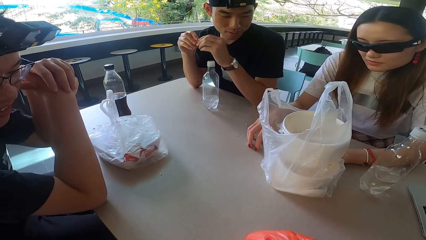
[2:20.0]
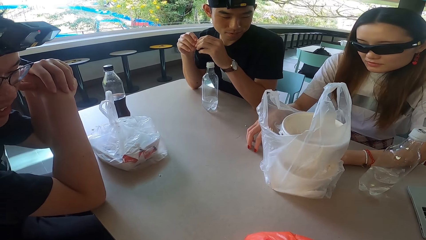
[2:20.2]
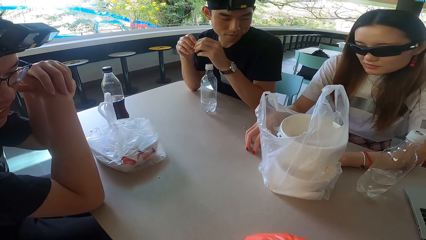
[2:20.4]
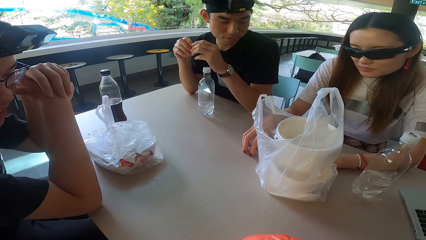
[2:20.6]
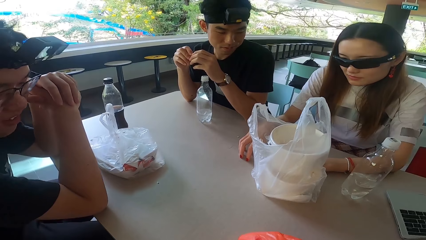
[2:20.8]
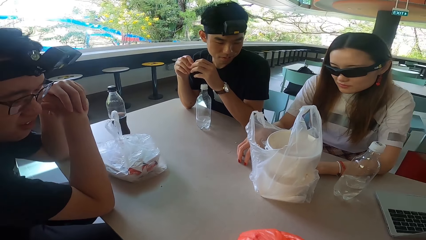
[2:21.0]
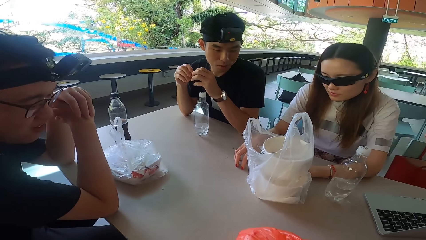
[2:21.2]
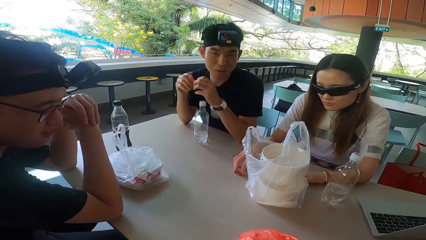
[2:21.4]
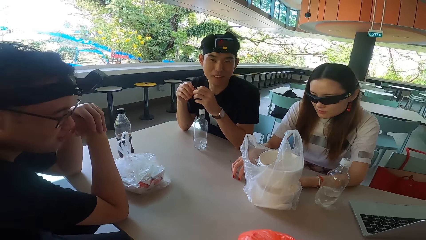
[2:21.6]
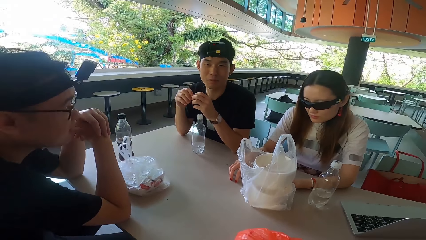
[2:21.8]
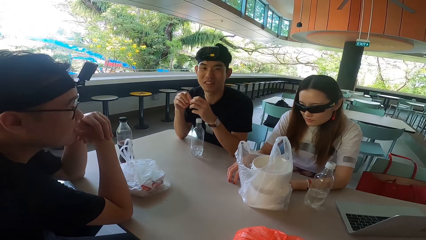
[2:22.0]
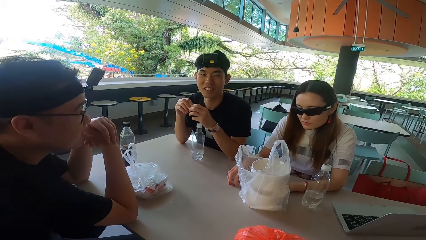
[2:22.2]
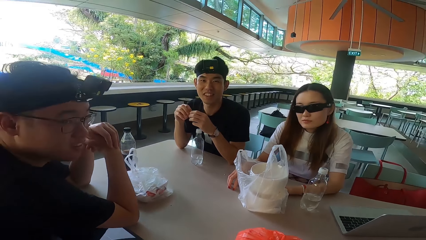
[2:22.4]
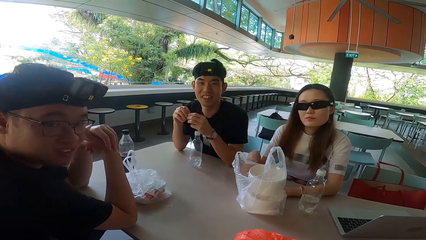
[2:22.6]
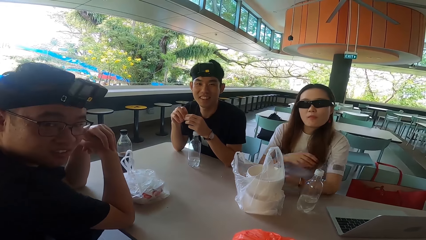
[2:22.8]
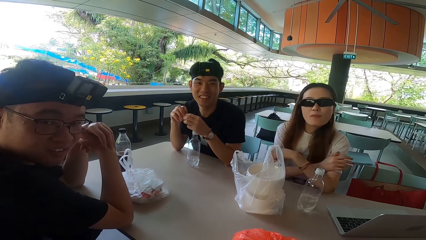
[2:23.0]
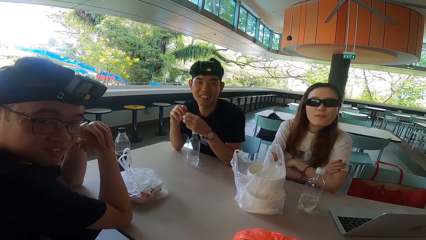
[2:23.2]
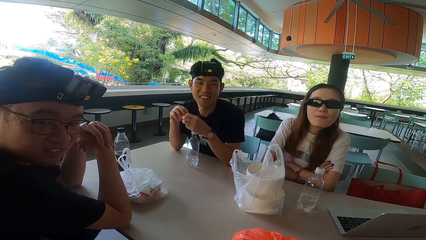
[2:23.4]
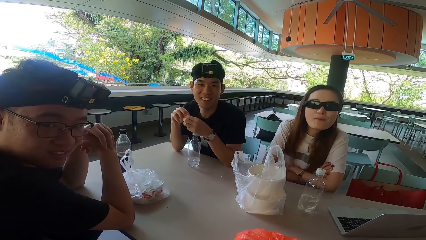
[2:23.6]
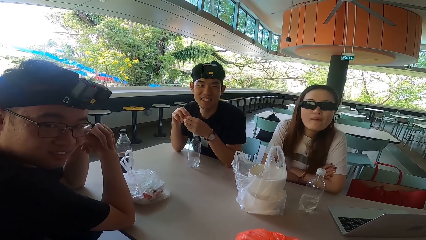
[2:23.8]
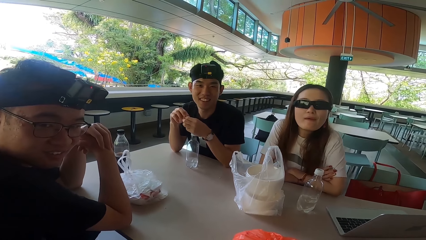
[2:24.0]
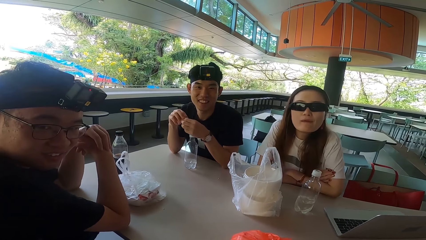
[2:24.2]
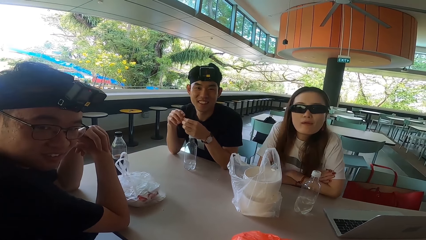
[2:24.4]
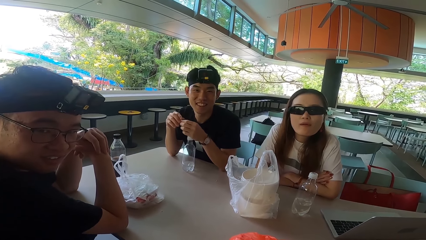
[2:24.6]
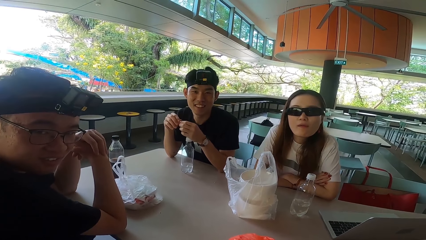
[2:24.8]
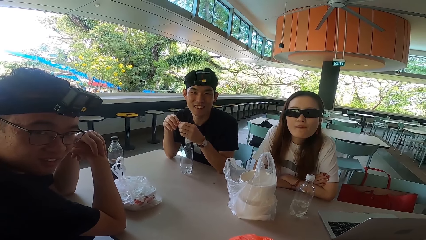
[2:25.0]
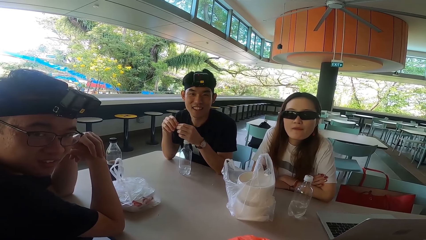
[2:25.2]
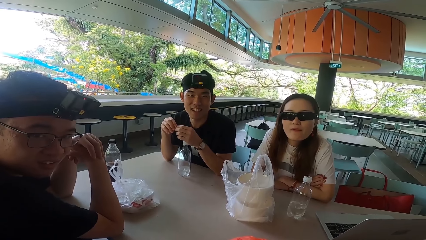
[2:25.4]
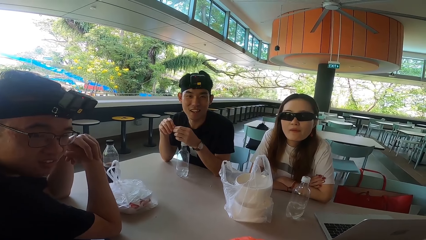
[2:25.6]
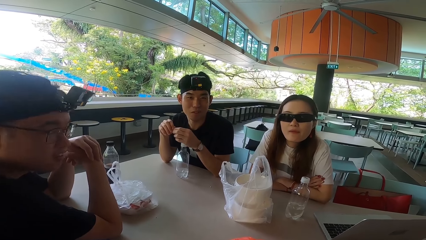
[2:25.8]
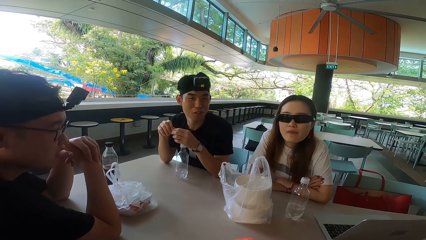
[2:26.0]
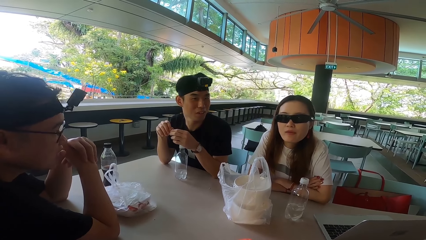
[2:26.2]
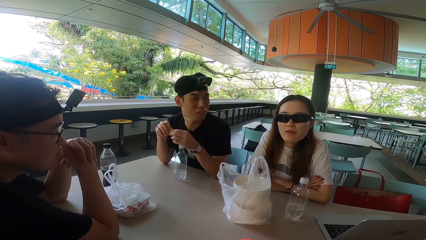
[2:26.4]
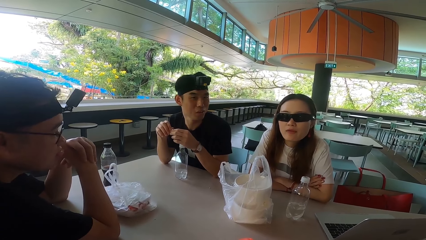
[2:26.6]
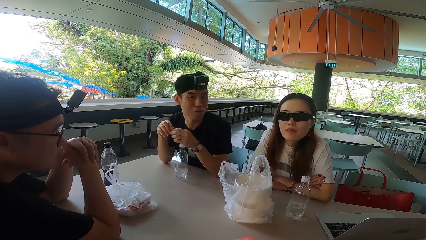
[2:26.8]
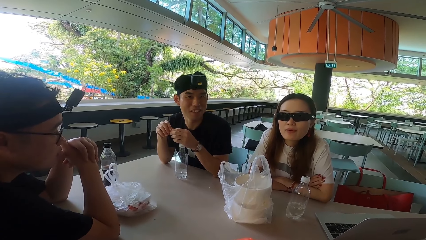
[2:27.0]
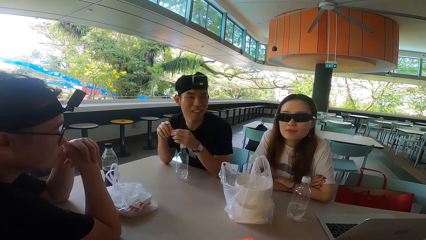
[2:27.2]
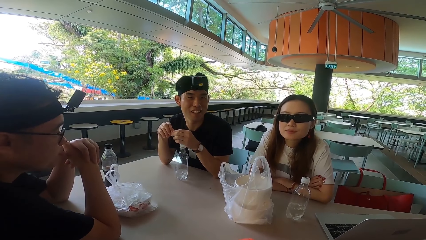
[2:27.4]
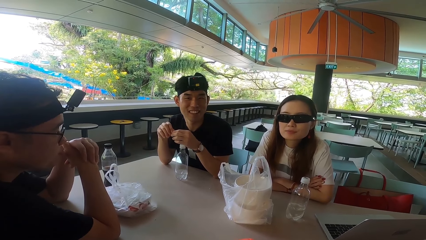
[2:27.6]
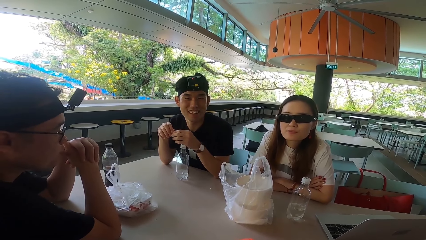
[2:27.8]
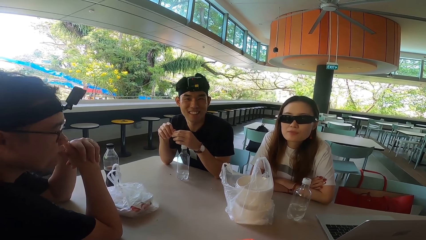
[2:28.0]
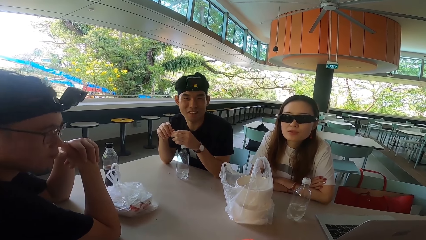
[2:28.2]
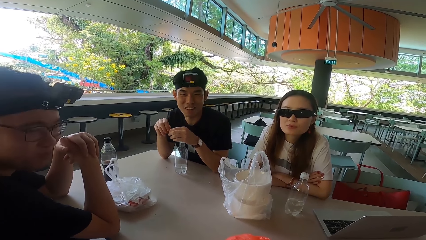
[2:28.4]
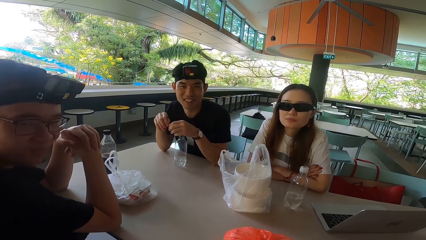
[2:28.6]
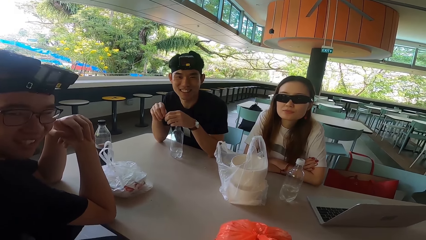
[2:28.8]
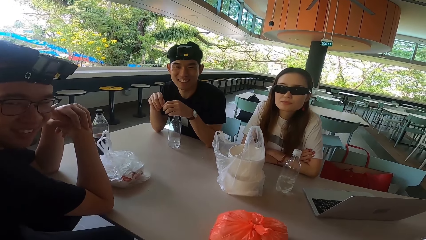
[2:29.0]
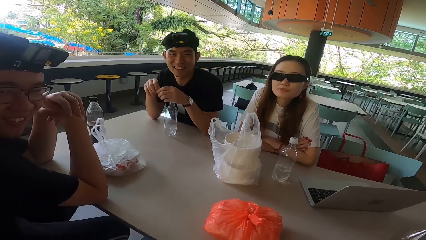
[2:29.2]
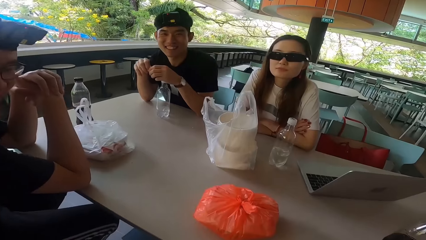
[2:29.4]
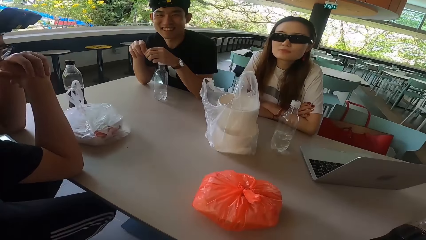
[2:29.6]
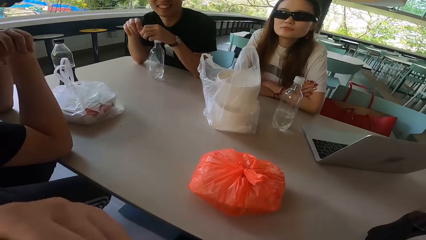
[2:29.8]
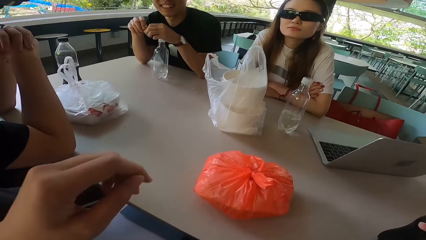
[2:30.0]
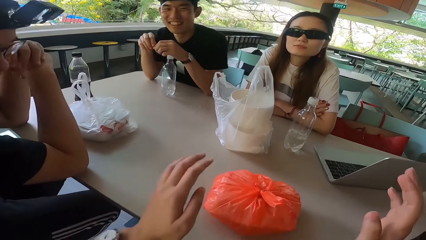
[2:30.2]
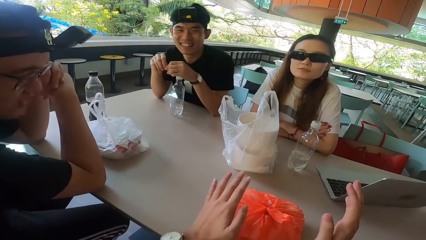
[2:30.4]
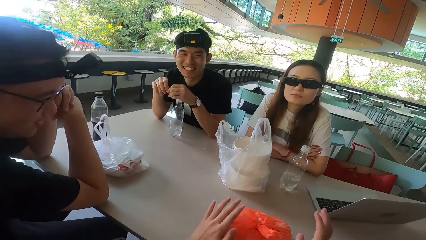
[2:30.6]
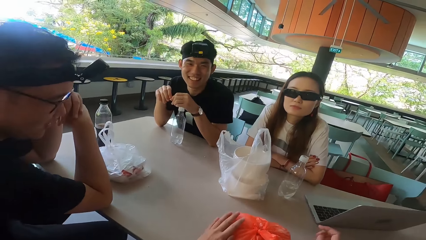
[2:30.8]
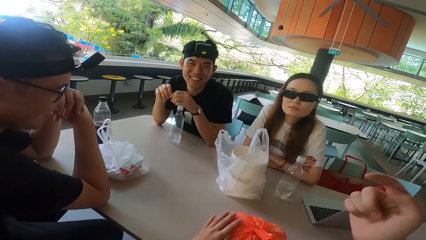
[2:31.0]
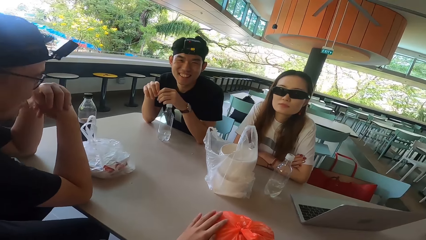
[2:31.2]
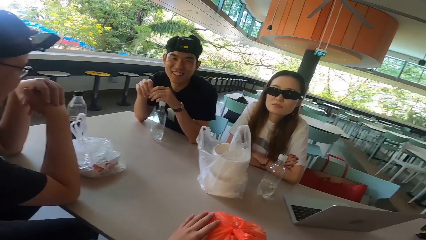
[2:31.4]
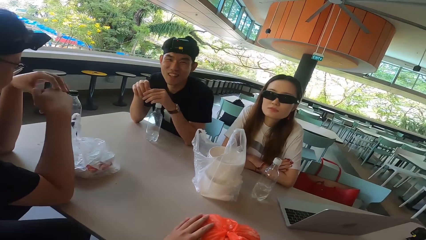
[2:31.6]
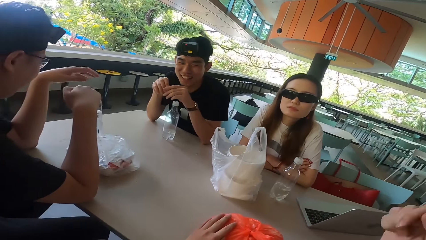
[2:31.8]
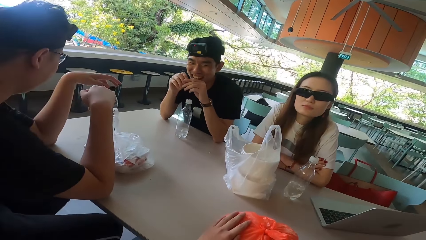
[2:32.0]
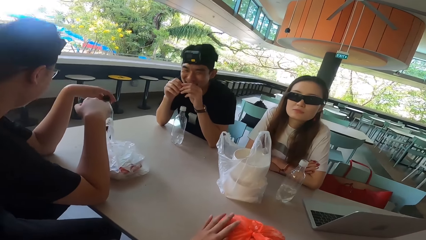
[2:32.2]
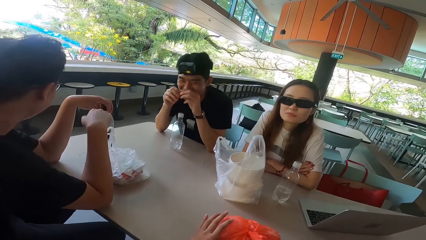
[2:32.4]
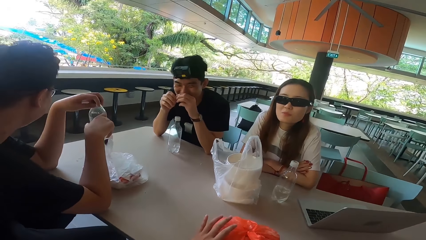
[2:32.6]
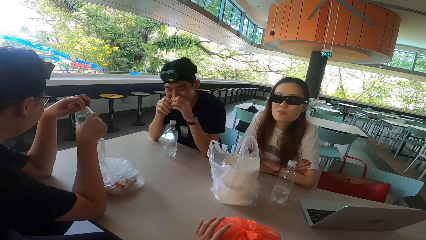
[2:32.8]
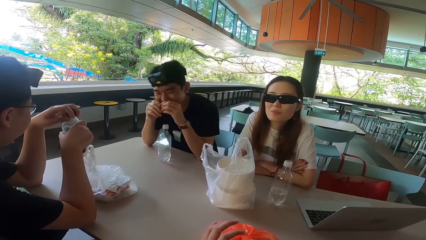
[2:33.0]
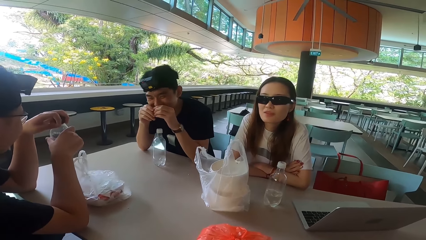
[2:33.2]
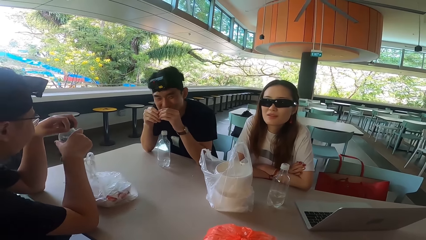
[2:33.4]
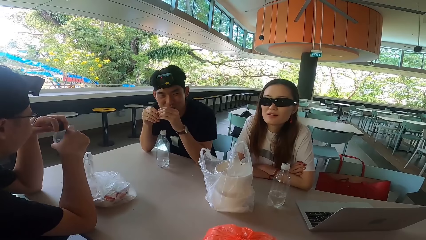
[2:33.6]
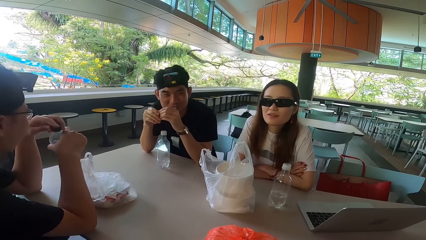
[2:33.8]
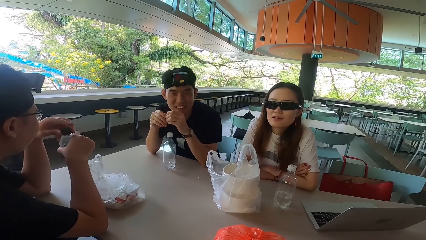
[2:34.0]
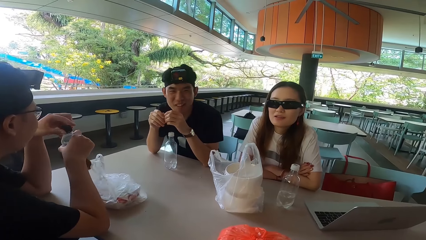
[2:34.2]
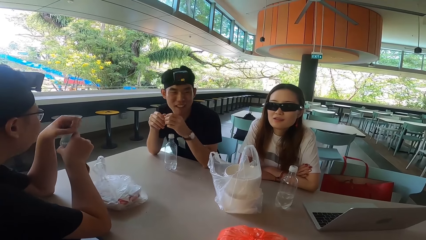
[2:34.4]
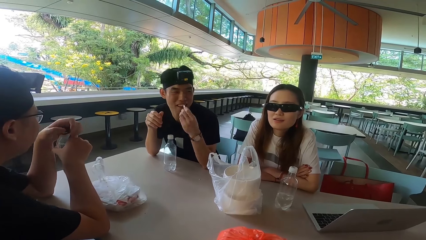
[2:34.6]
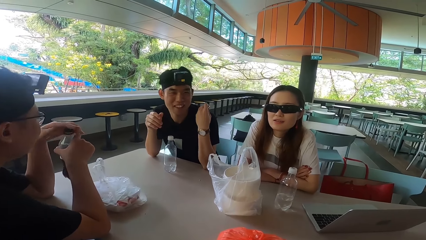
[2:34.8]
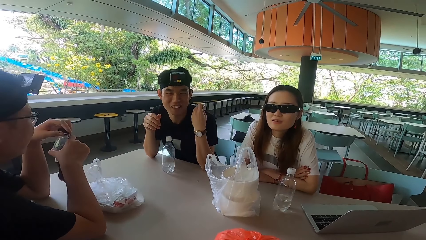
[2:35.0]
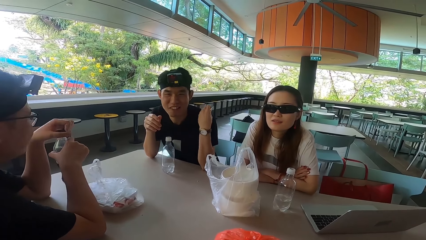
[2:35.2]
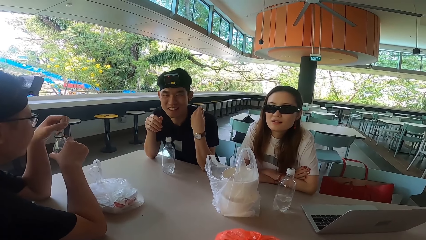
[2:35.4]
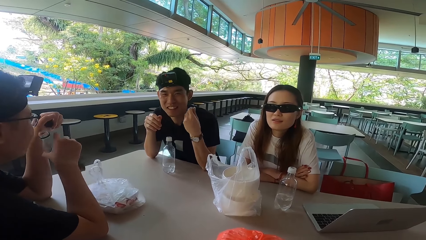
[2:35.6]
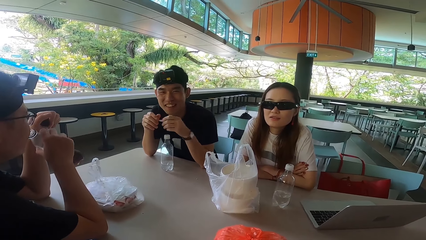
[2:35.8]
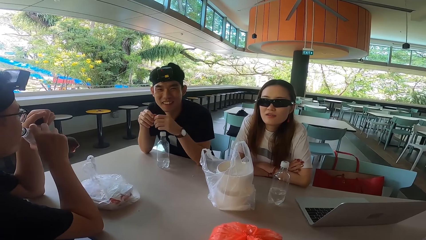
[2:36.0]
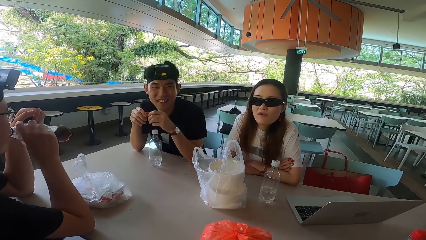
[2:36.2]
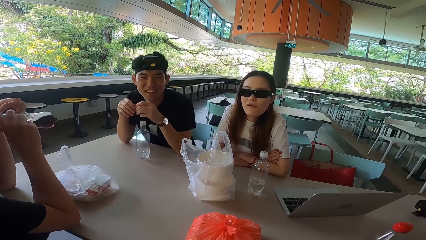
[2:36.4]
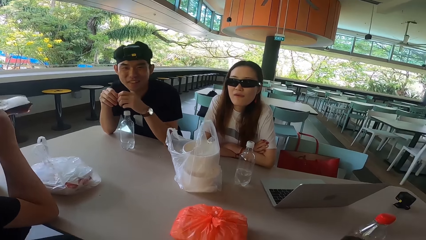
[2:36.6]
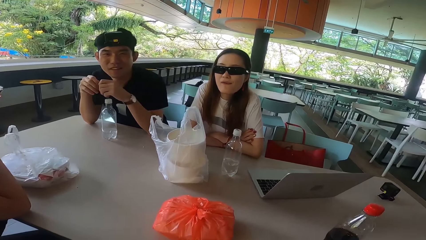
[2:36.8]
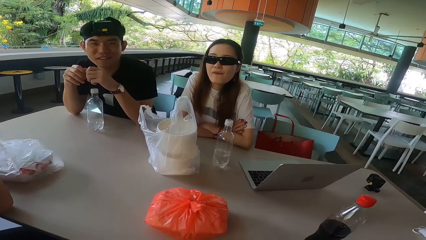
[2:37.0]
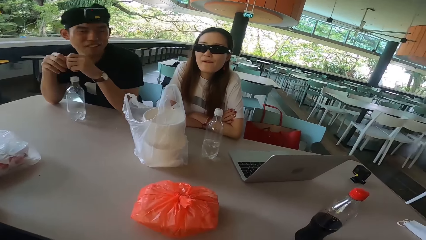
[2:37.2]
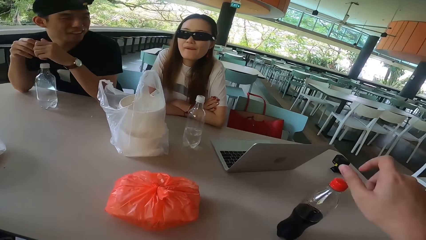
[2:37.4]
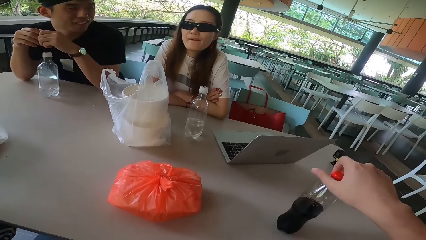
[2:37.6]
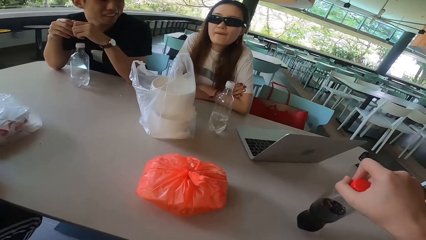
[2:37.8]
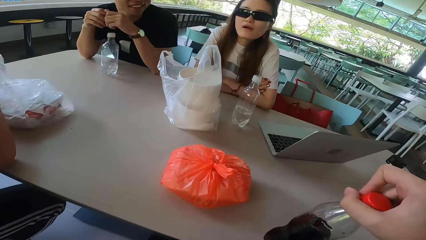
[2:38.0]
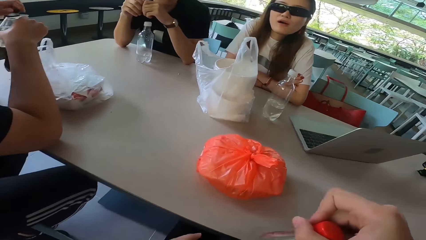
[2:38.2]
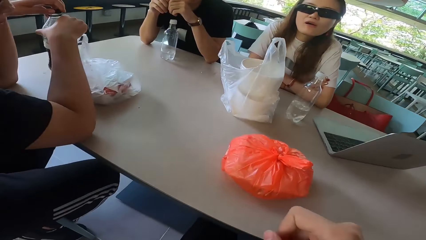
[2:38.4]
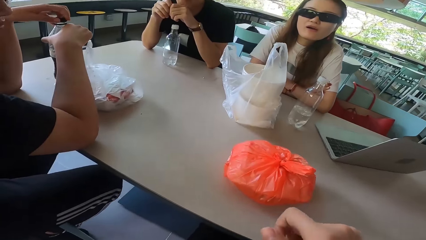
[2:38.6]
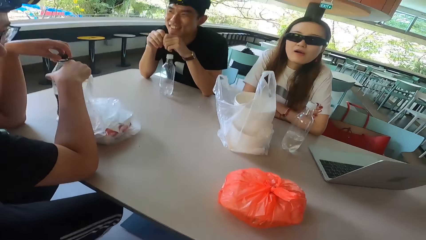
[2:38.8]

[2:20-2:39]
A man looks left and turns forward. Another man looks forward. The first man talks to the camera wearer. The other man turns right. A woman crosses her hands and rests her hands on the table. The first man talks to the camera wearer. The other man turns forward and turns right. The camera wearer holds the paper. He lifts his hand. He holds the left hand on the food container. The other man turns forward. The first man laughs. The other man picks up a bottle. The camera wearer lowers the right hand. The other man opens the bottle. The first man talks to the camera wearer and moves his hand. The other man drinks soda from the bottle. The camera wearer picks up a bottle. The first man turns left. The other man covers the bottle with a lid.
